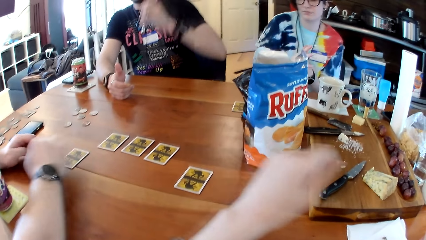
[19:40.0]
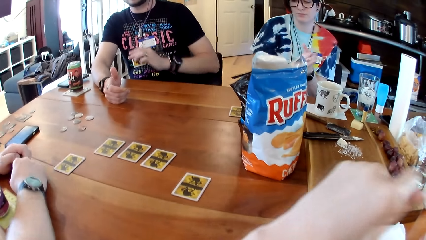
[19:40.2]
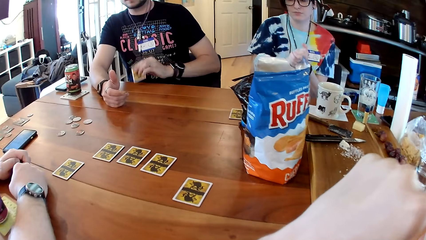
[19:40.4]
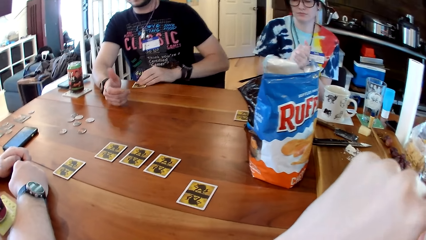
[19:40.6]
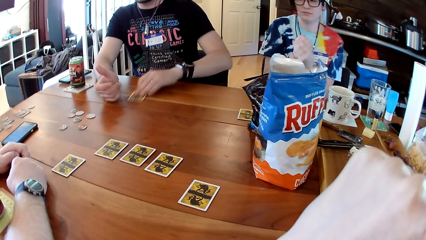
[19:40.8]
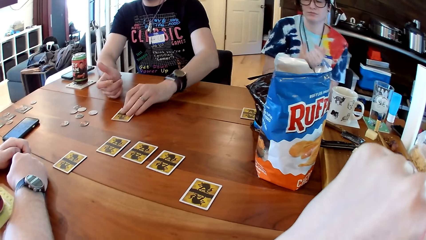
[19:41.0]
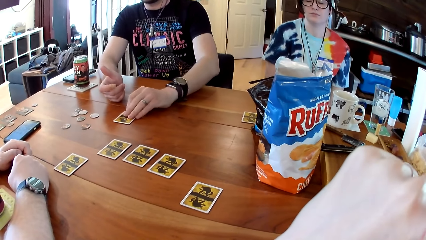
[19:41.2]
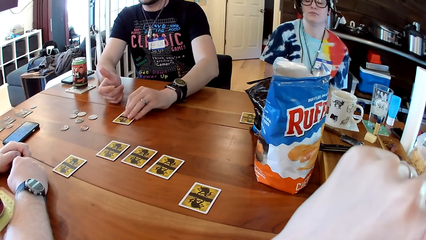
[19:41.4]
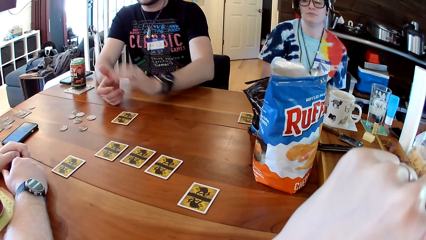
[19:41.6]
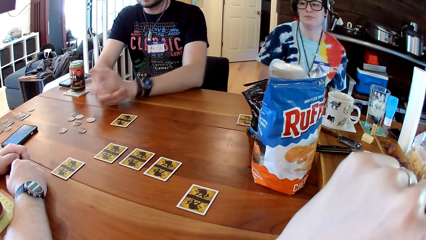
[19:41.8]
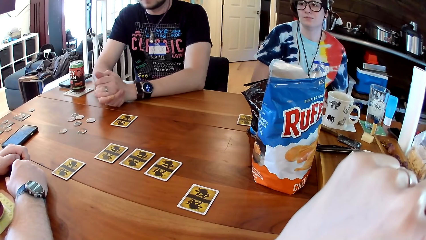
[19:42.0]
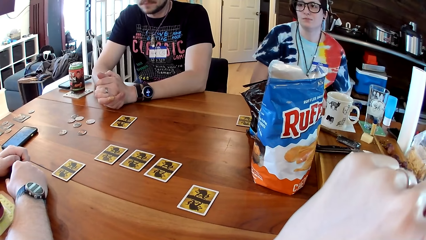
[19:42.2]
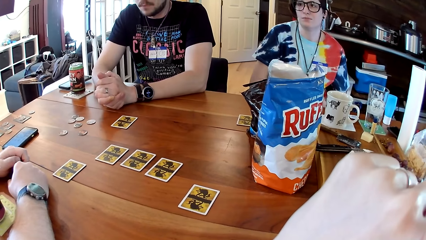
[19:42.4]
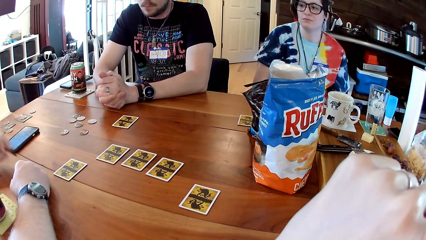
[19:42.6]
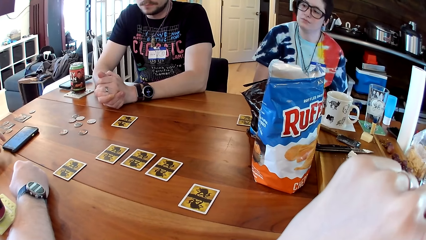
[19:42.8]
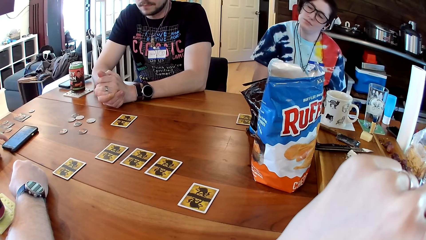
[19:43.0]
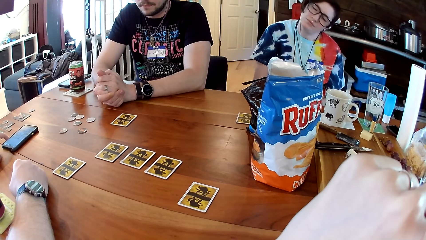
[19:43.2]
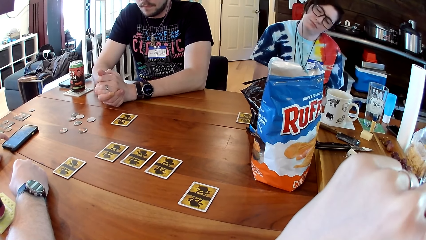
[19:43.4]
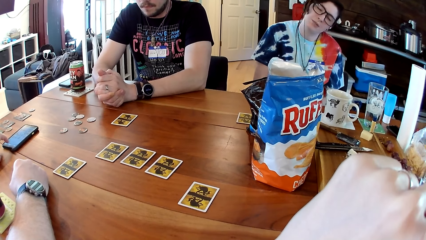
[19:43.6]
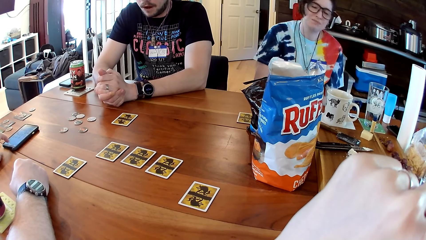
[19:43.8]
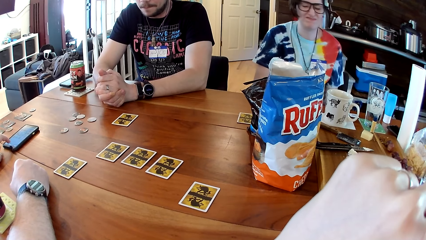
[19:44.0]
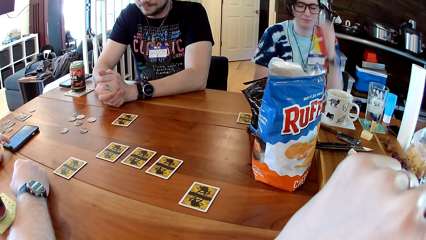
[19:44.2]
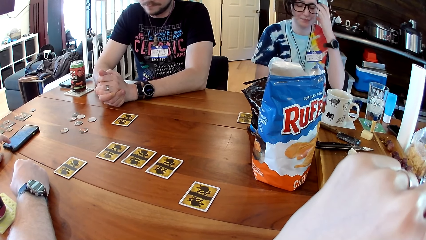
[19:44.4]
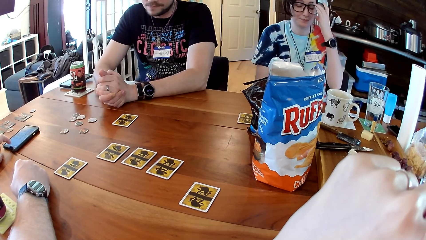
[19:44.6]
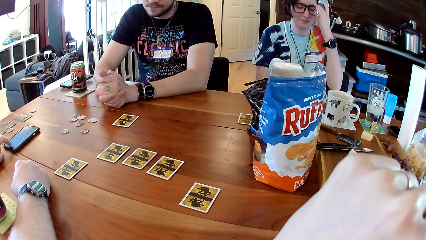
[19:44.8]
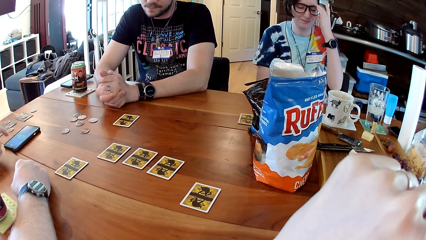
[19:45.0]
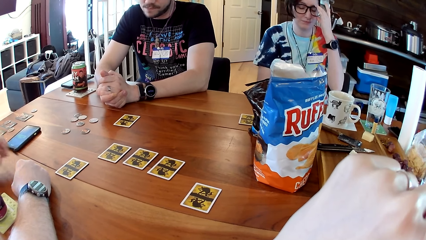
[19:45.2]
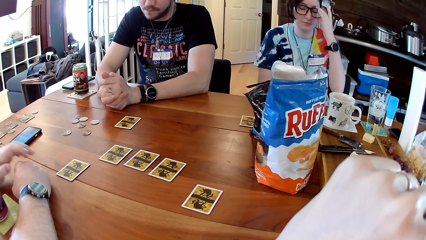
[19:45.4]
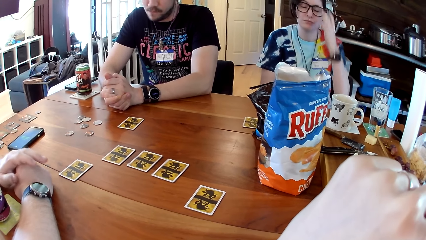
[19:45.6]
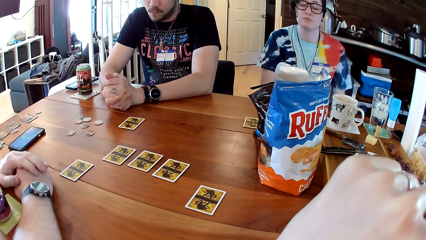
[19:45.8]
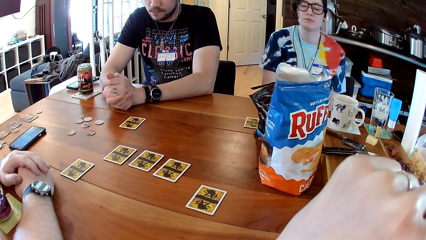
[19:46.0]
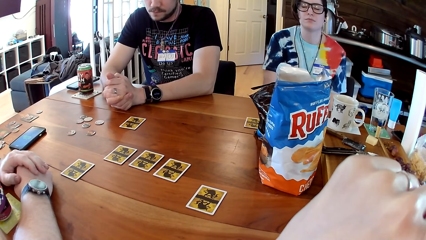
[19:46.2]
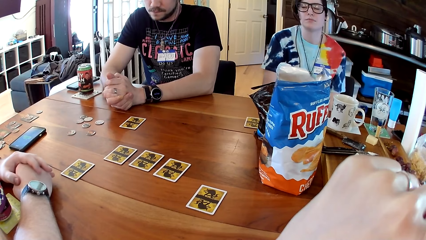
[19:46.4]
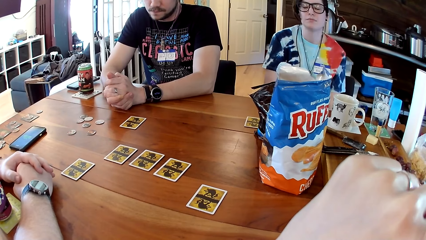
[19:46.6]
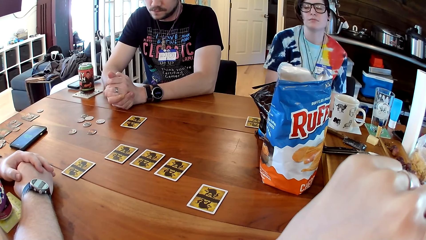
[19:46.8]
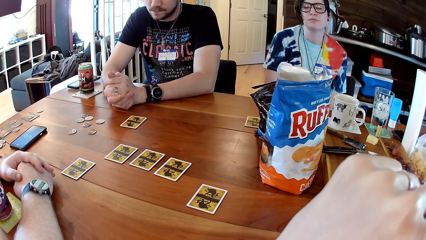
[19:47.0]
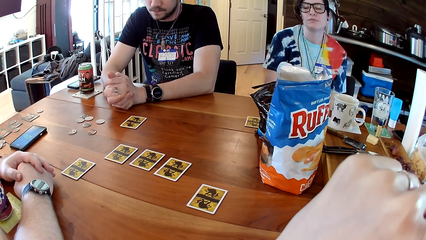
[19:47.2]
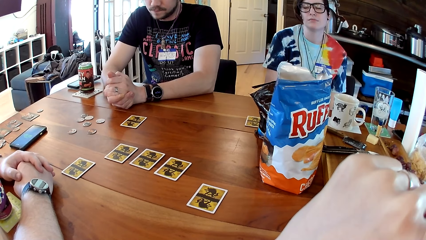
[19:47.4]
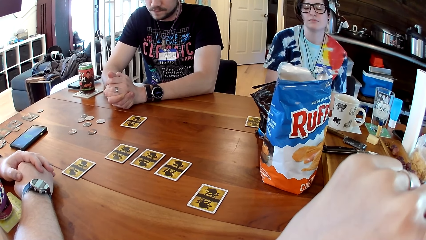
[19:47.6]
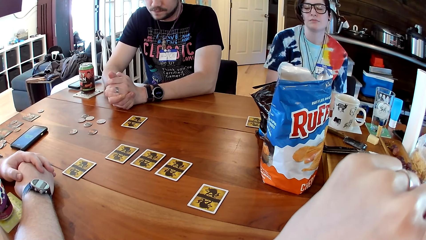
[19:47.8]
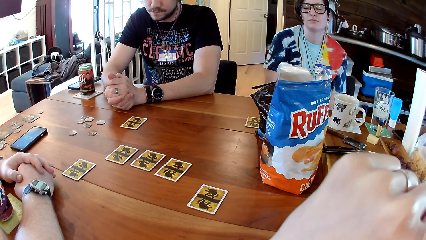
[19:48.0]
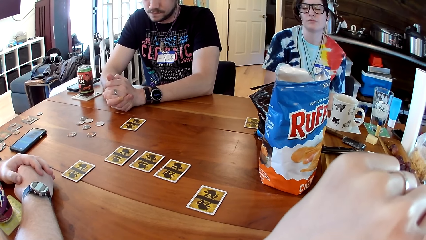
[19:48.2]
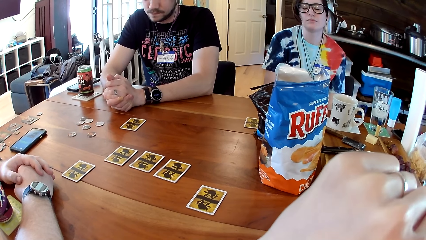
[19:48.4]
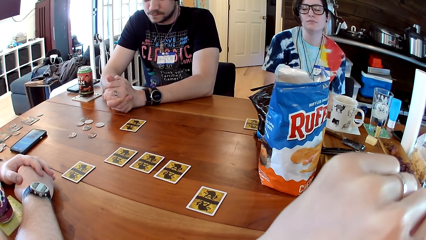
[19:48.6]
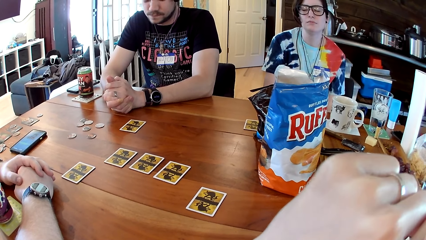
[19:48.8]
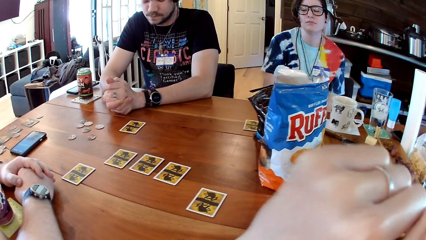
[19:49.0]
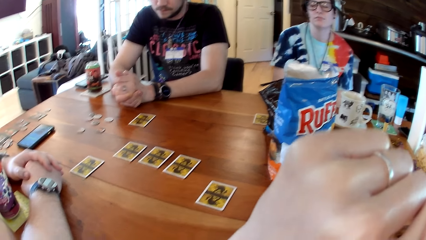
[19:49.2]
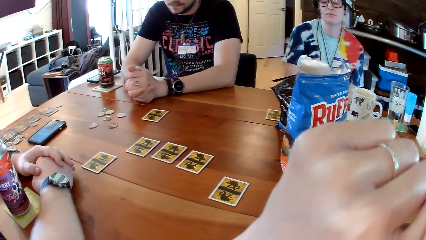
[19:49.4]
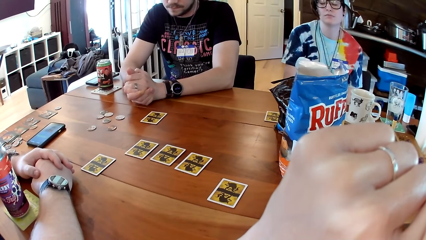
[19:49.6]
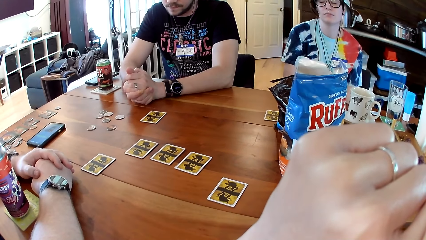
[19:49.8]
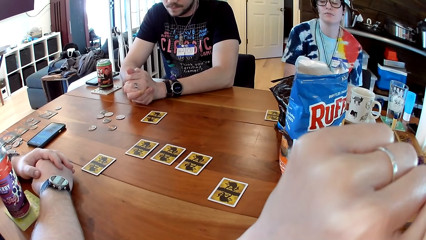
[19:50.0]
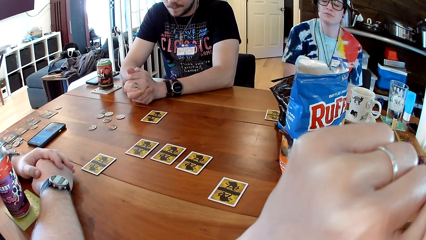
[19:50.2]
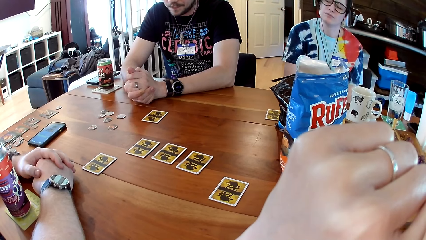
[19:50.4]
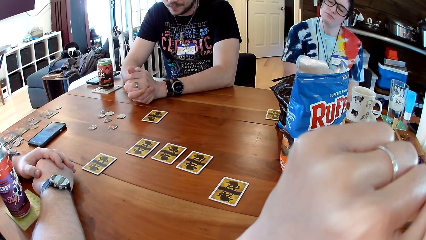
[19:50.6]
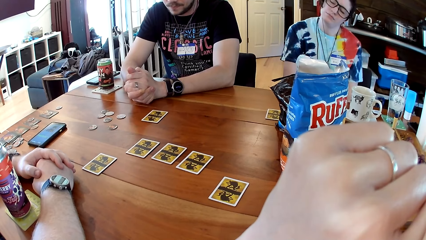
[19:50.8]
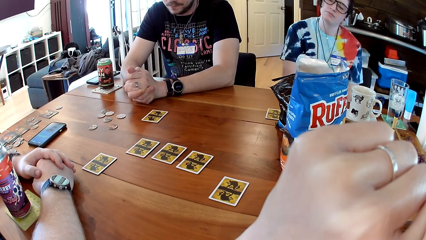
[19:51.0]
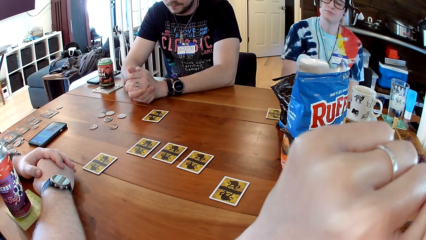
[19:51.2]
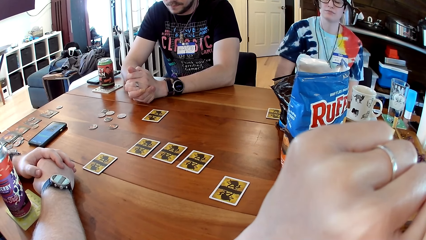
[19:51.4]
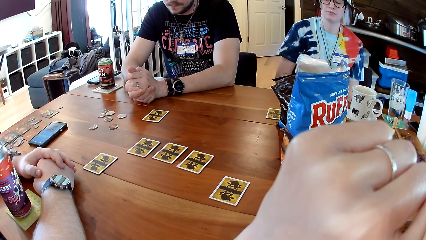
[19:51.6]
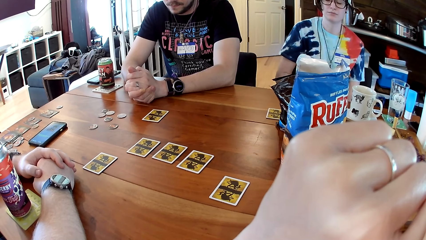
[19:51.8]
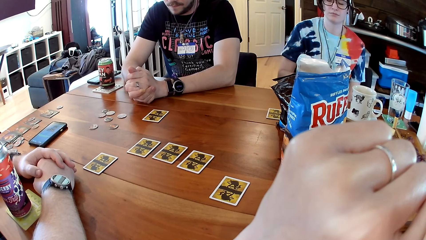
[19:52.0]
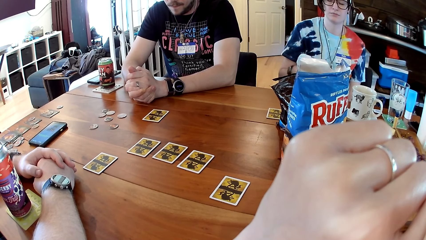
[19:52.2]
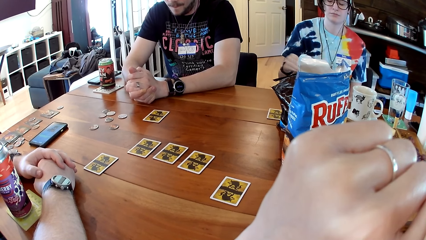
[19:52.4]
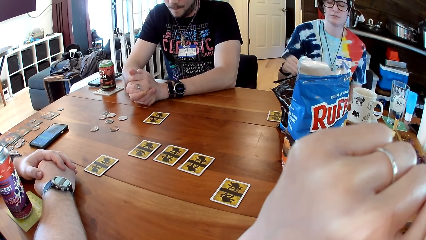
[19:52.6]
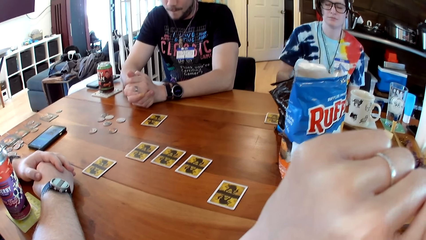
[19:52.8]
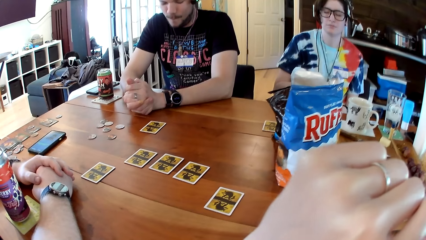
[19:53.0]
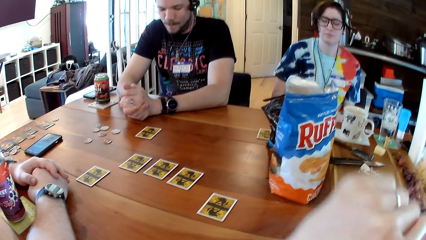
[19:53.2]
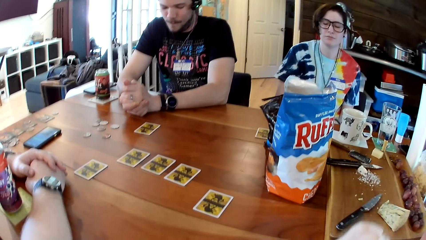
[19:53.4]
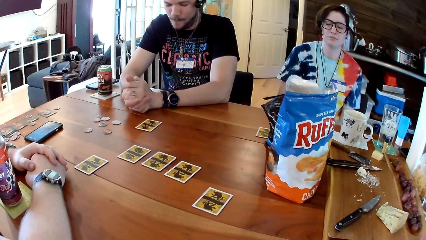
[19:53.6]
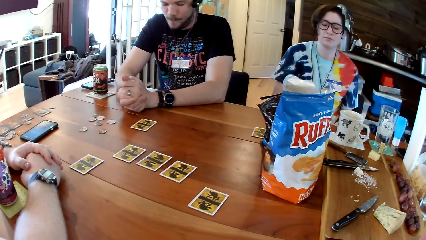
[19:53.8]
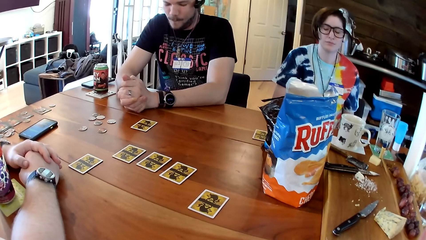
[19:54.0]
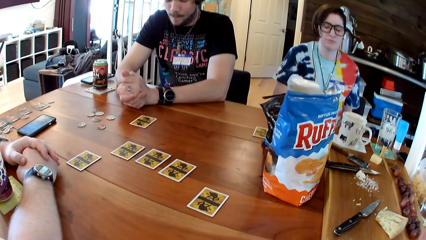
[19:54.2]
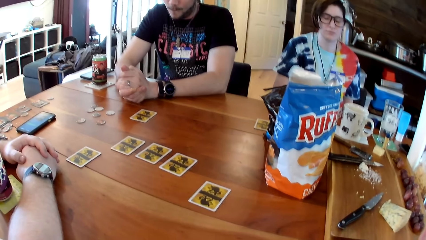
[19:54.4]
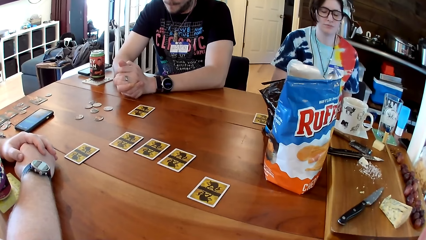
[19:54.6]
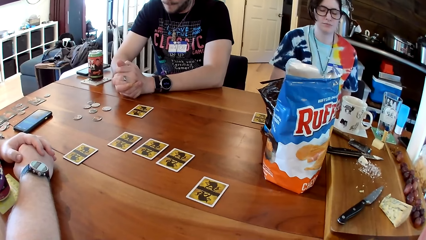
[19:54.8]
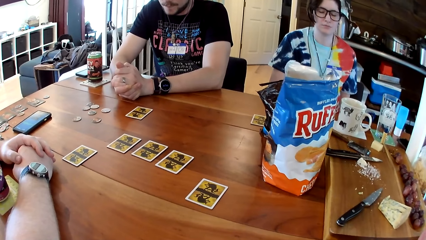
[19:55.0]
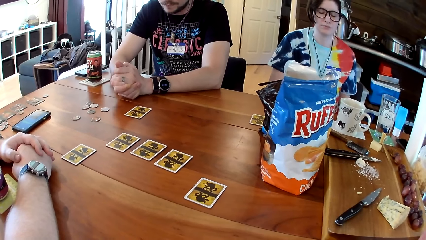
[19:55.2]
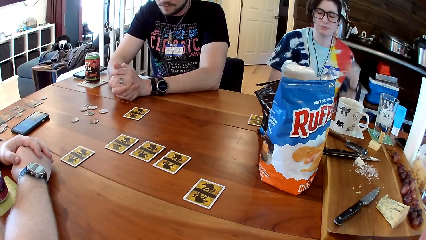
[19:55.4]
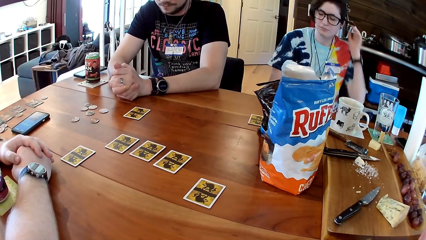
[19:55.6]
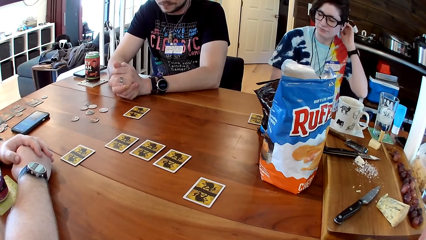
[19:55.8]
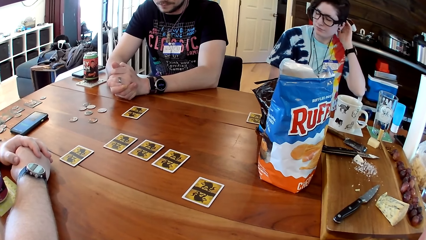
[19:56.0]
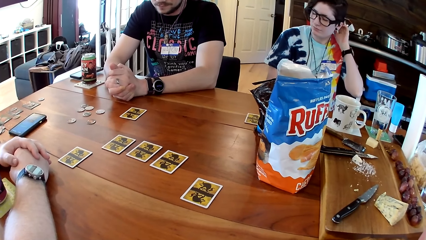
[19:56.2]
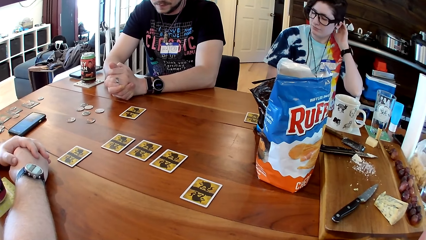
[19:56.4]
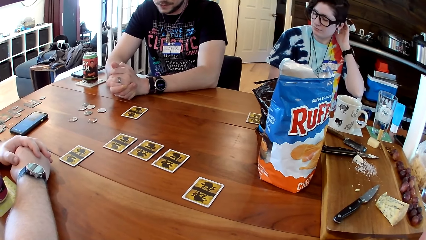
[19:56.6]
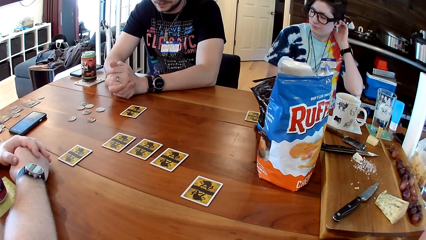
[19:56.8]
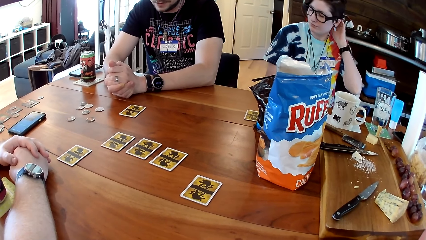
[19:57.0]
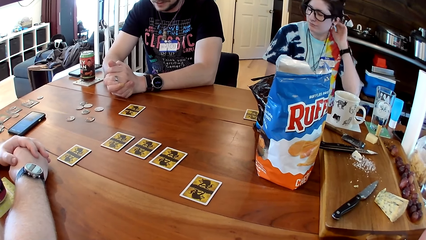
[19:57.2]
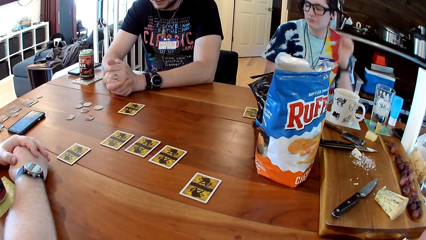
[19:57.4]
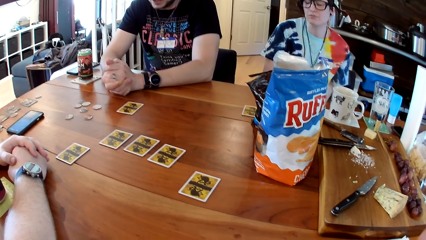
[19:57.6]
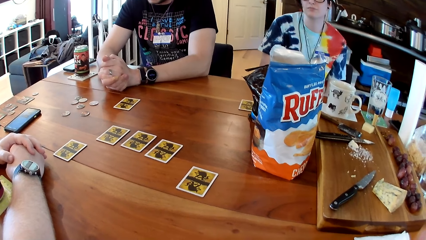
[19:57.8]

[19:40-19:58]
A man places his hands on the table. The camera wearer touches her face with her left hand. Another man moves a card on the table. The first man taps the smartphone with his left index finger. A woman lifts her hand. The first man places his left hand on his right hand on the table. The woman puts down her hand. The camera wearer puts down her hand. The woman lifts her hand.
